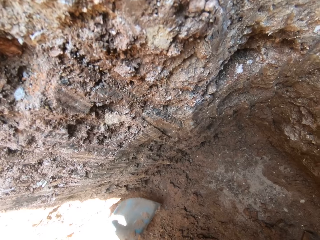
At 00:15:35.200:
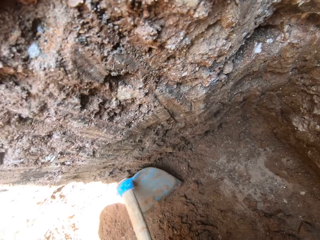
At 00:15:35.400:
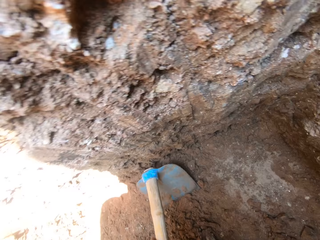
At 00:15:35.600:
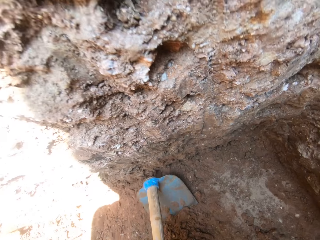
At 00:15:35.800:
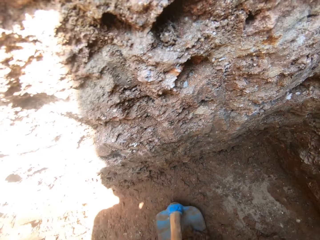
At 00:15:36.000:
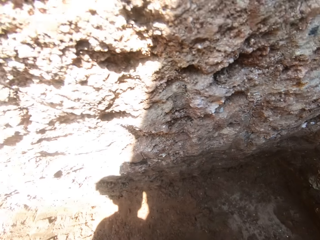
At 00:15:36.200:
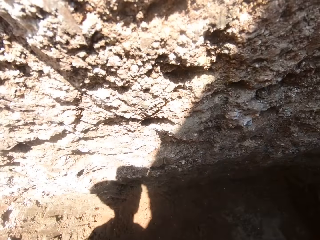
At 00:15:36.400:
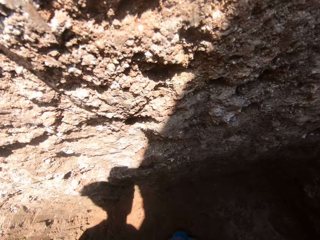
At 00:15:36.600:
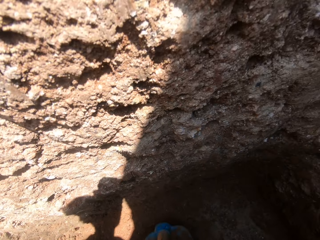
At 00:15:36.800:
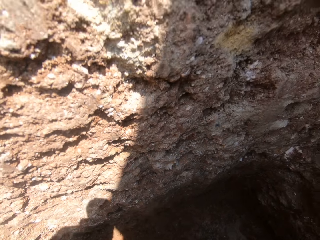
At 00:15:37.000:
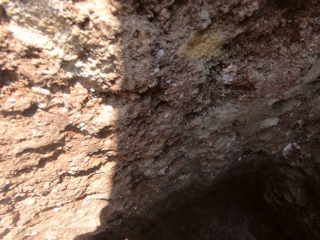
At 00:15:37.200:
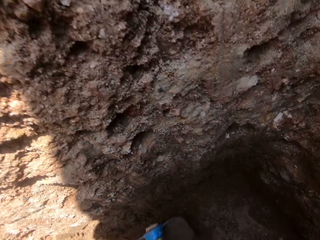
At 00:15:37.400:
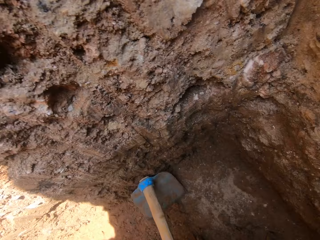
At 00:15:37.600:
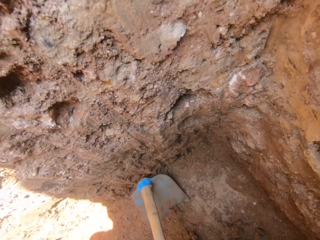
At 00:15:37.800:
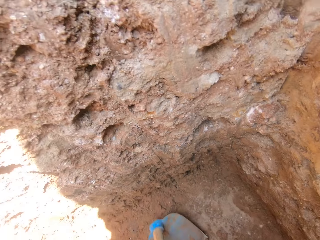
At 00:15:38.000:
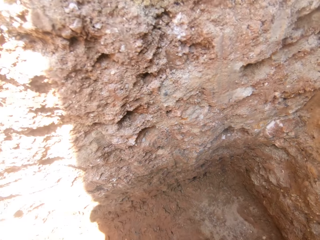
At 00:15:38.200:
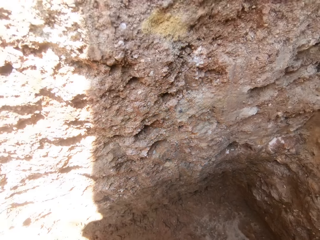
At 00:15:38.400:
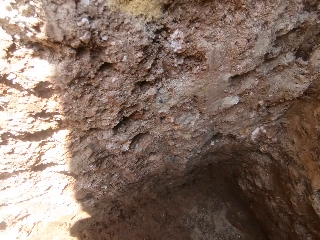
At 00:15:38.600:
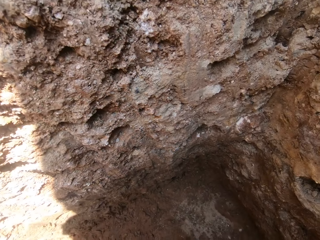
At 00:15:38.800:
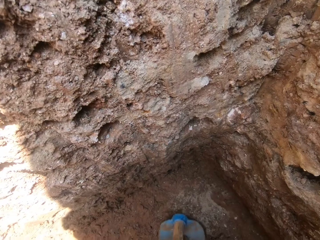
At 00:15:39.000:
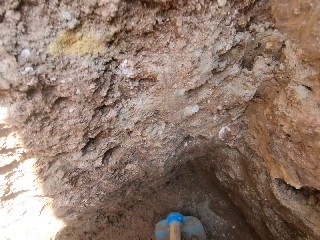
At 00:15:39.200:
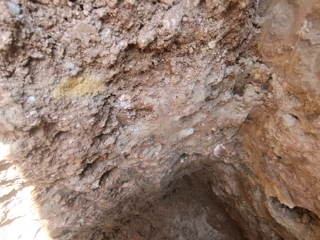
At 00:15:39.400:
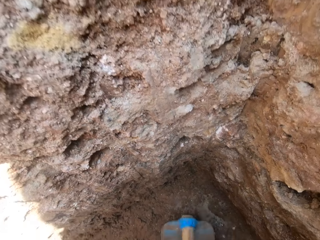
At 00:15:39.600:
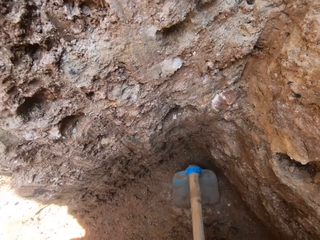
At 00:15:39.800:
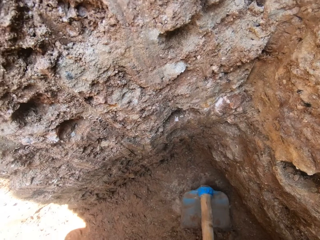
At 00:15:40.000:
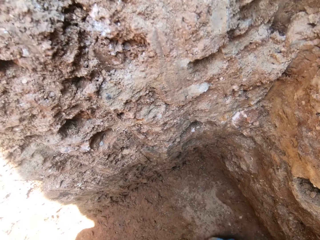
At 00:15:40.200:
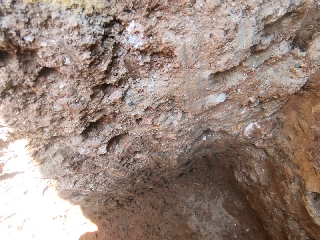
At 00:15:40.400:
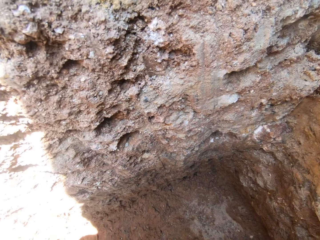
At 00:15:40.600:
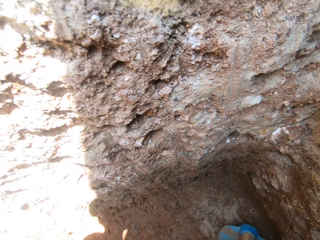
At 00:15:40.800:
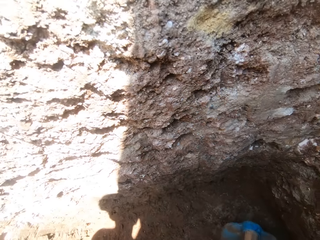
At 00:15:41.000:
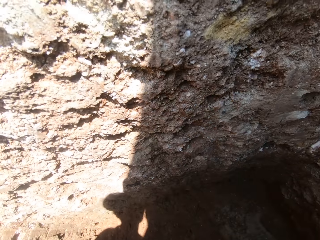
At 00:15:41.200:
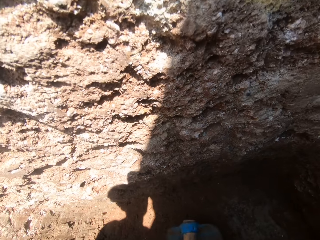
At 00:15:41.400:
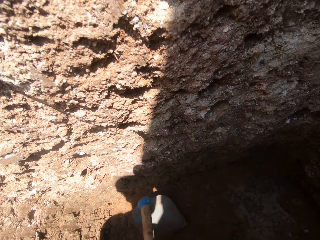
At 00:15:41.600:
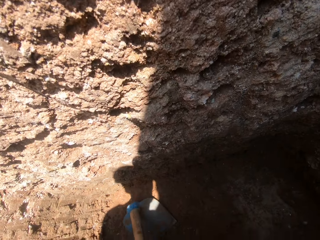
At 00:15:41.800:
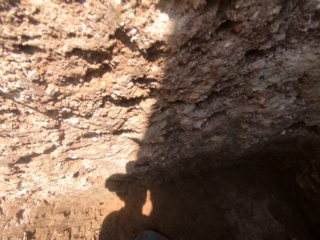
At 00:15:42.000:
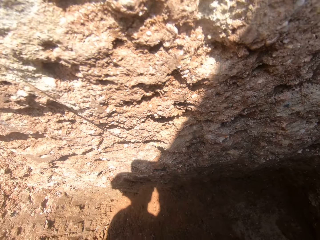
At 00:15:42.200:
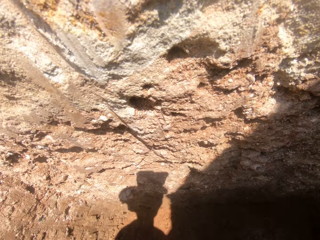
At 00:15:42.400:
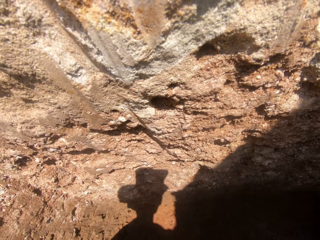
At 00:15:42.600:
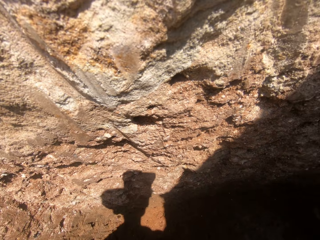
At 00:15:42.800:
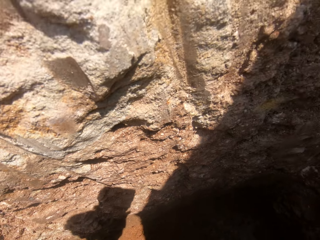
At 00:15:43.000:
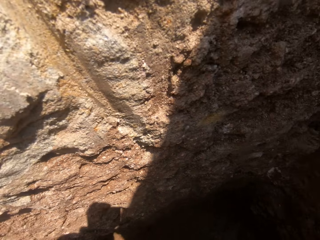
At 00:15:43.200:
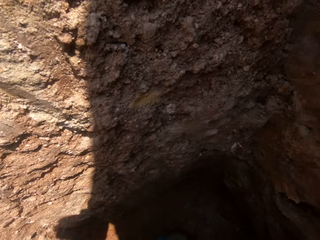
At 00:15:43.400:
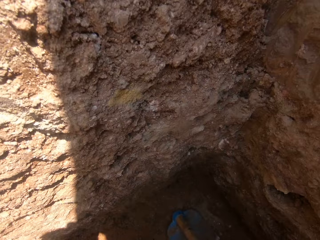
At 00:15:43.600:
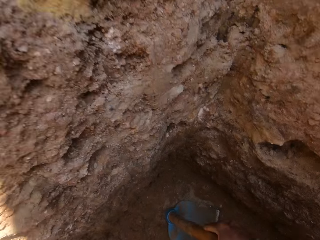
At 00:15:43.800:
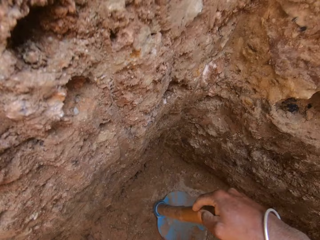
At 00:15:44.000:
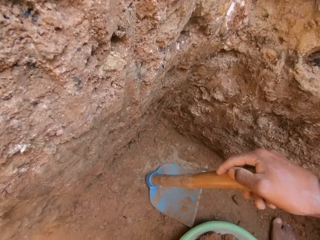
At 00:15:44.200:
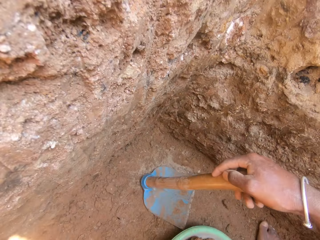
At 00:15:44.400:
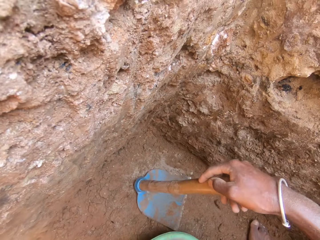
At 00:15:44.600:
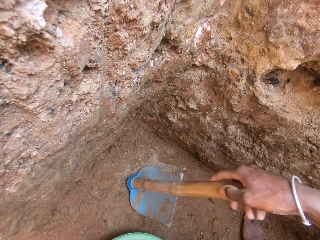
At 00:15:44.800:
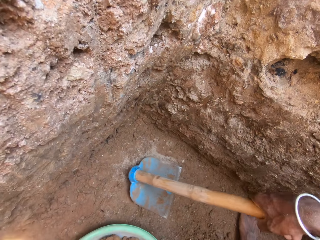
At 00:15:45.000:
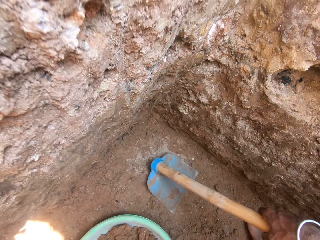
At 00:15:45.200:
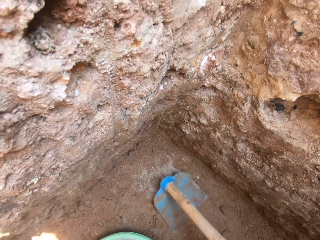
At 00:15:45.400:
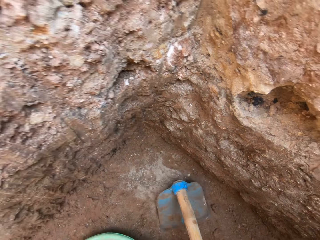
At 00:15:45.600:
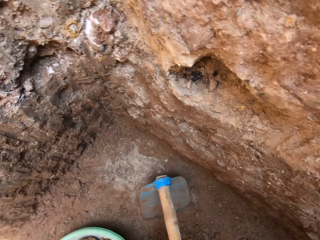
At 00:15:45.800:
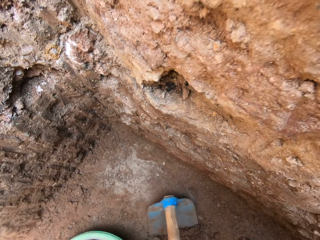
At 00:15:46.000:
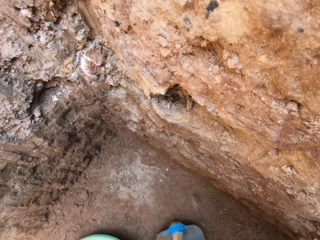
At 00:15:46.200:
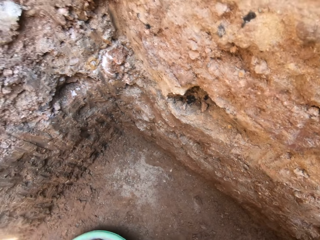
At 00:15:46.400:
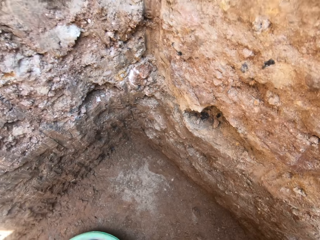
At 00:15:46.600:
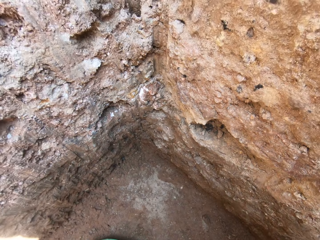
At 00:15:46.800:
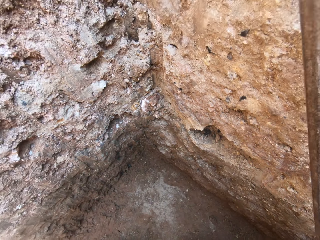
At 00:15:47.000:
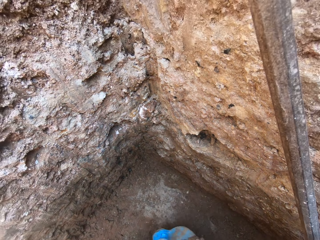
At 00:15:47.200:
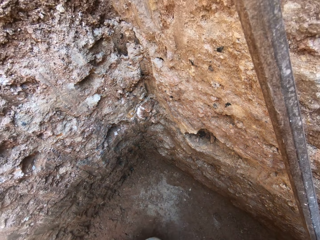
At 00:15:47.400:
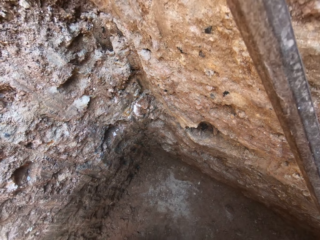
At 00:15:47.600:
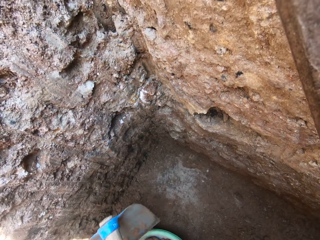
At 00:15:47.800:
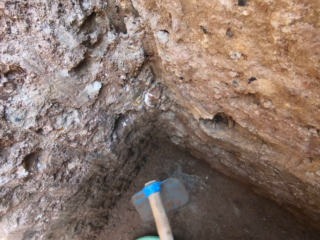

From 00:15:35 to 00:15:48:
The camera wearer moves the basin. They look around. They collect sand in the hole with the hoe.

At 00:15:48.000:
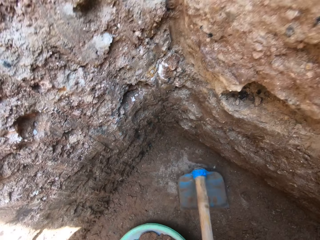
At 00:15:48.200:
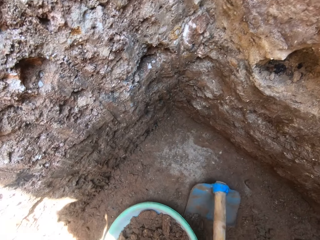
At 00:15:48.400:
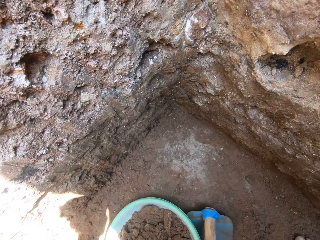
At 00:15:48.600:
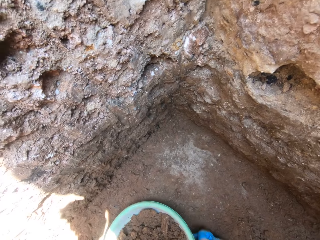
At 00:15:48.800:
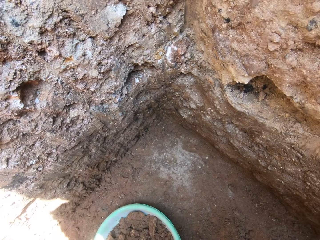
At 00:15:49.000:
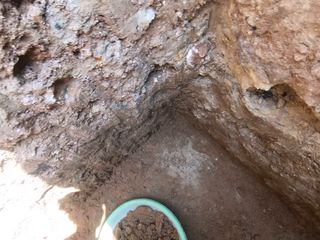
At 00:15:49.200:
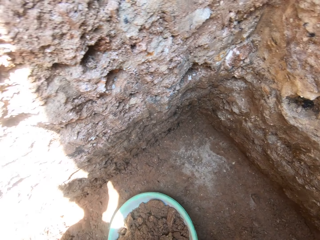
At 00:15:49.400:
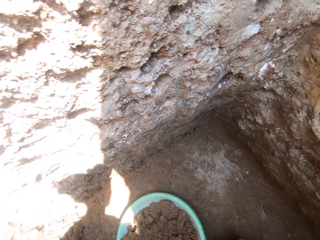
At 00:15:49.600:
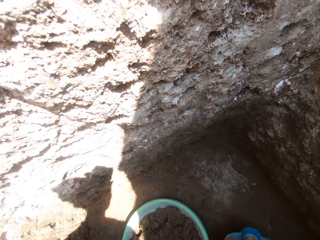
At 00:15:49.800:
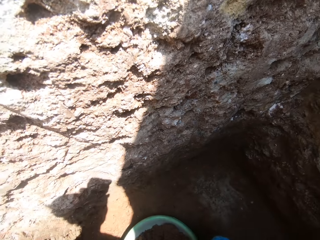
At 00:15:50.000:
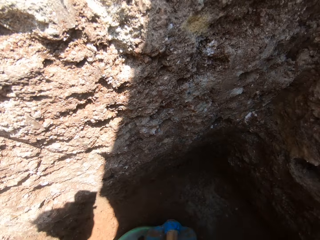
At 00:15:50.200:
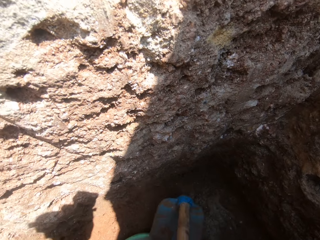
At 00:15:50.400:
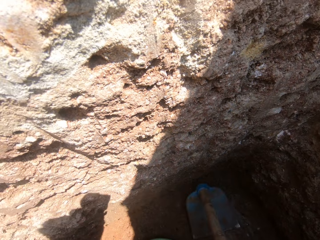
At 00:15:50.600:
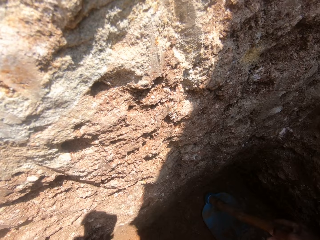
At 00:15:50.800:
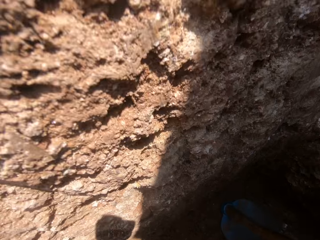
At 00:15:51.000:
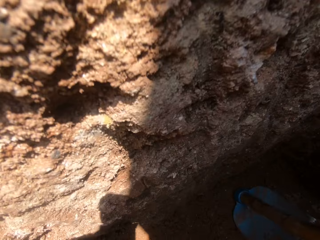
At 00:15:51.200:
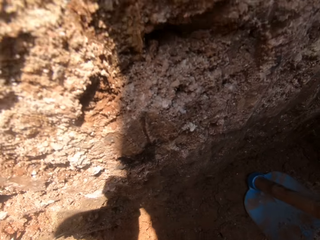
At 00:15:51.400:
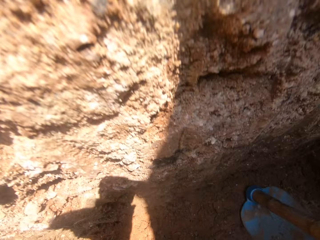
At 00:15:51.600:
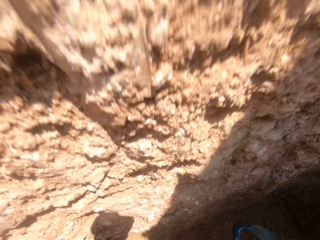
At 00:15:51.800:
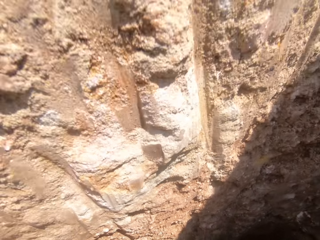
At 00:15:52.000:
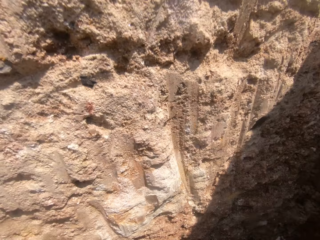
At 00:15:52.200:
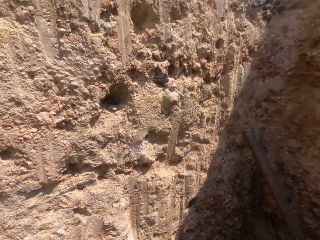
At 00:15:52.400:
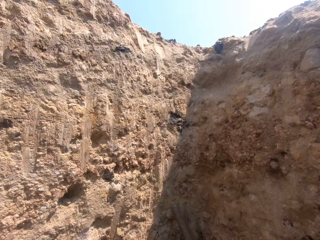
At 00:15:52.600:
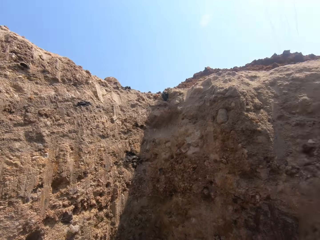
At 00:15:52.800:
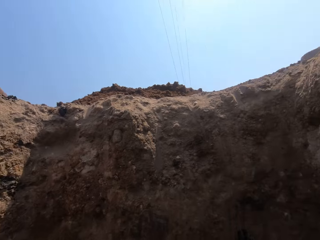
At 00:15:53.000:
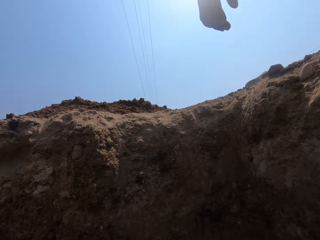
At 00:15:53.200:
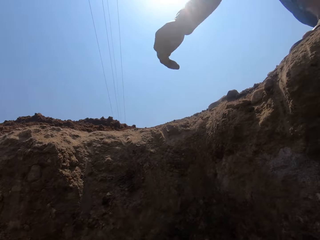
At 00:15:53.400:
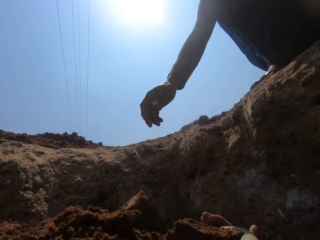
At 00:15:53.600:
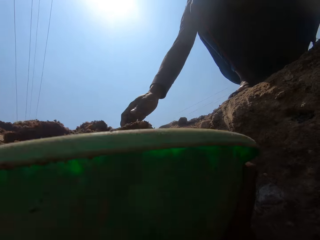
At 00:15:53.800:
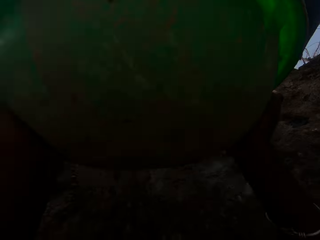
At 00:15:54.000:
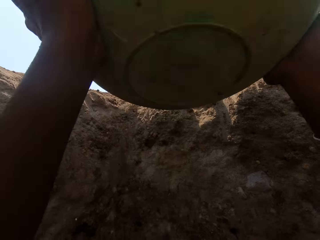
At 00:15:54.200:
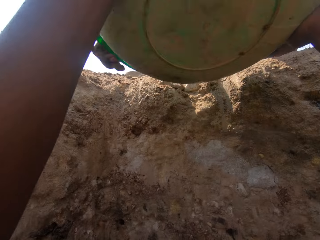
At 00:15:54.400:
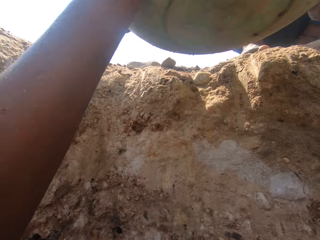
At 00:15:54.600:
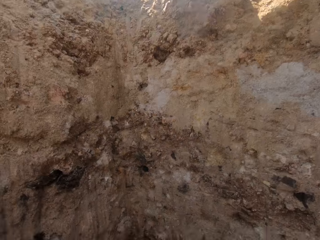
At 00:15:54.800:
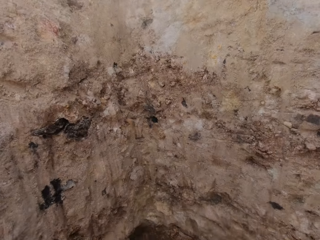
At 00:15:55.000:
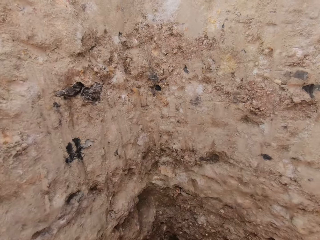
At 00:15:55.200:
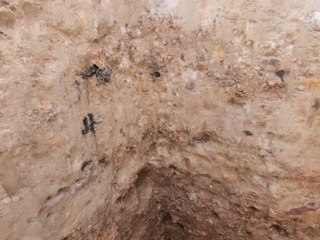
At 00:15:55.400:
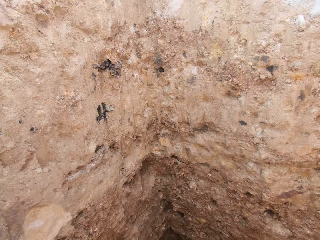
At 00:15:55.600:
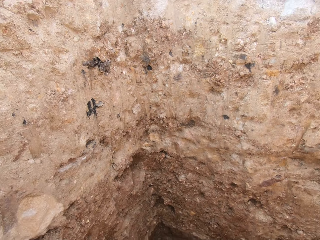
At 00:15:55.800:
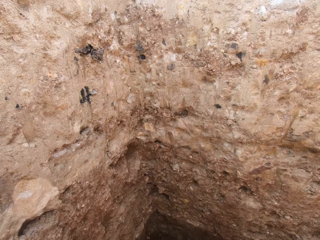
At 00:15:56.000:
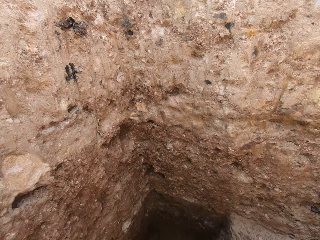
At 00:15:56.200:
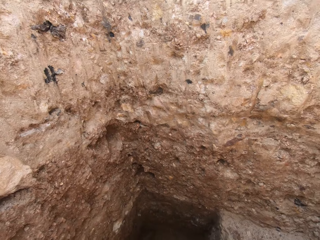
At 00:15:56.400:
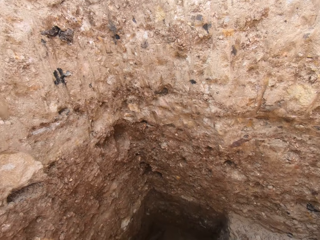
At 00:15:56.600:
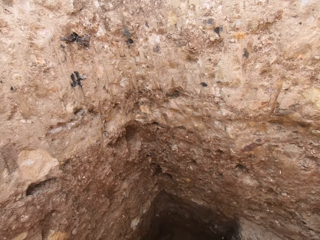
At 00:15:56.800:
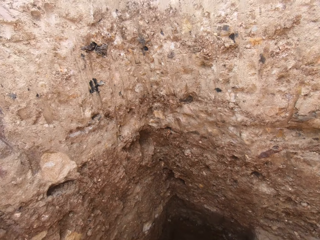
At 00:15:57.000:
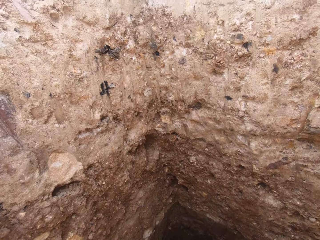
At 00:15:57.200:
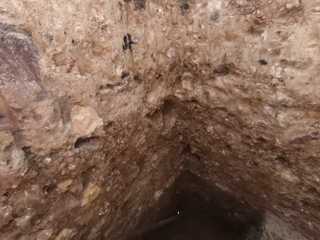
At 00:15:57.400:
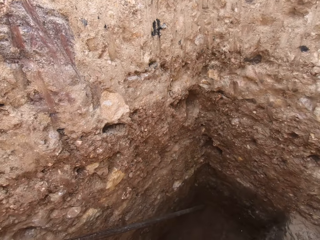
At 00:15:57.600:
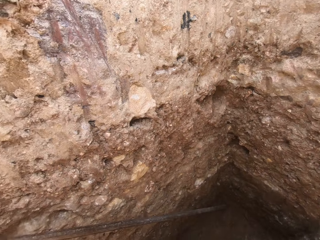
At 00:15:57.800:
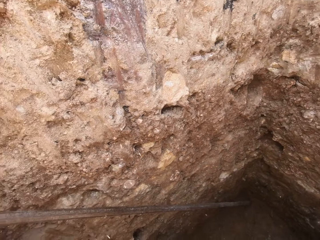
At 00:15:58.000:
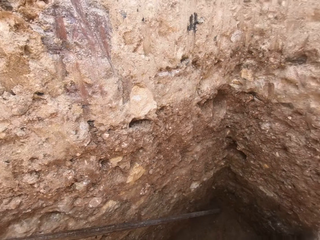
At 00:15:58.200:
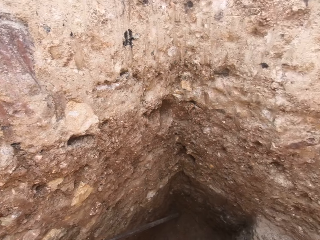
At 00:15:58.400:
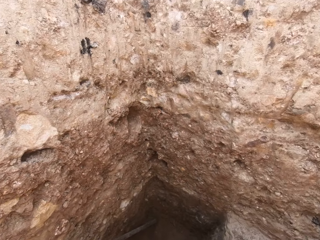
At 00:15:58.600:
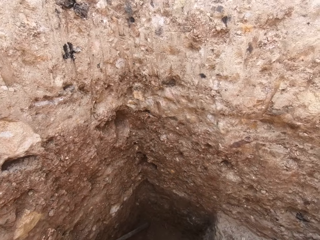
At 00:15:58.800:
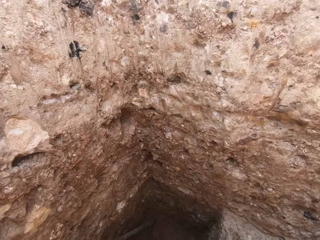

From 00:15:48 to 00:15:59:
The camera wearer puts the soil or sand in the basin. They pick the soil with the hoe. They put the sand in the basin. They collect sand in the hole with the hoe. They look around the hole. They look up. They lift the basin of sand to a person. The person takes the basin of sand from the camera wearer. The camera wearer looks in the hole.
